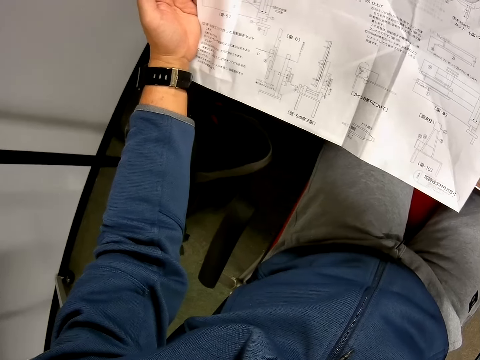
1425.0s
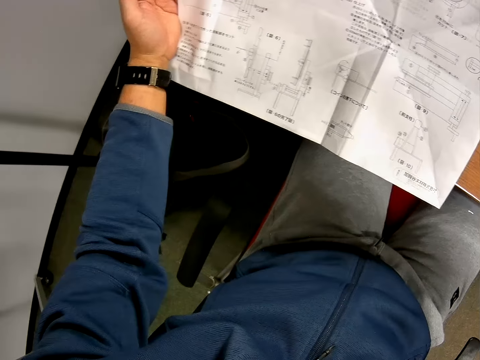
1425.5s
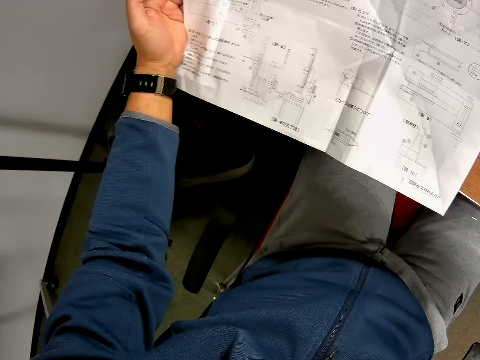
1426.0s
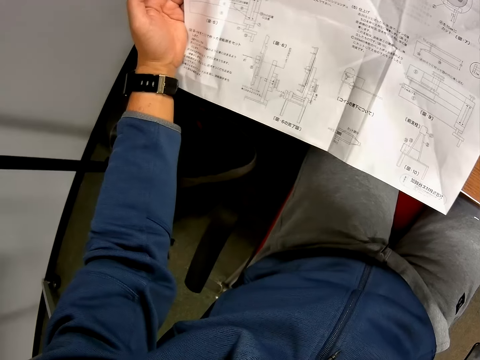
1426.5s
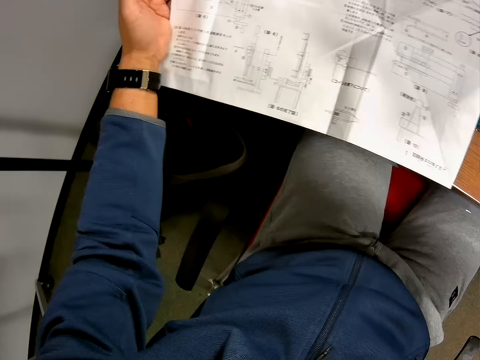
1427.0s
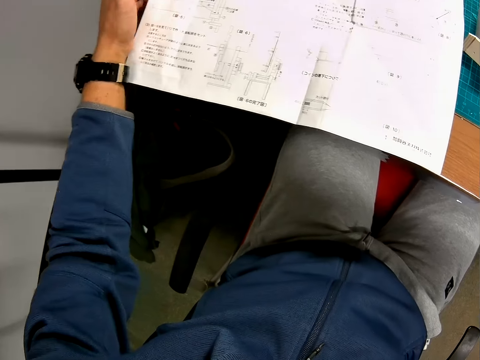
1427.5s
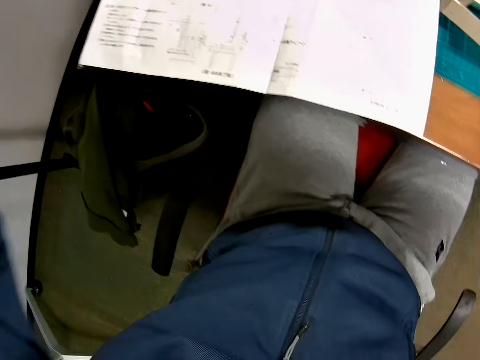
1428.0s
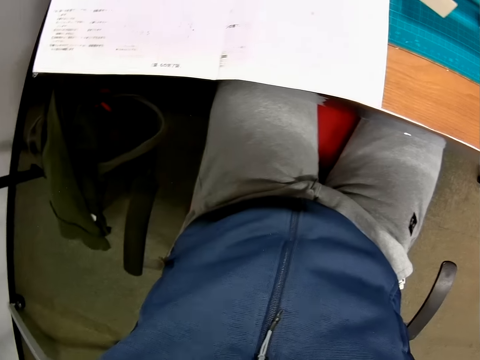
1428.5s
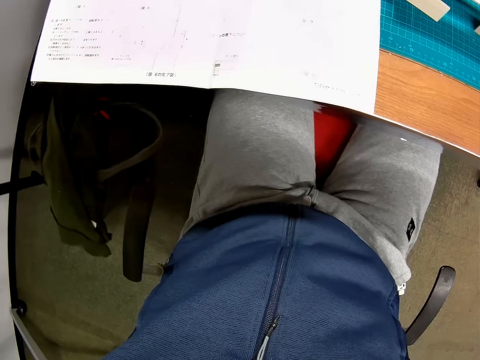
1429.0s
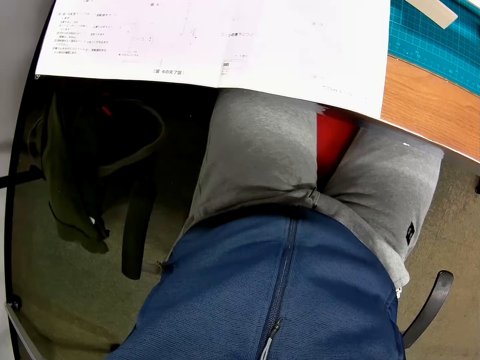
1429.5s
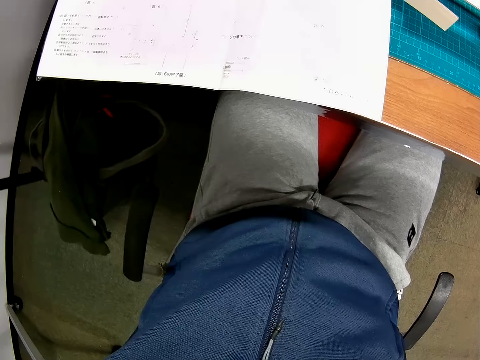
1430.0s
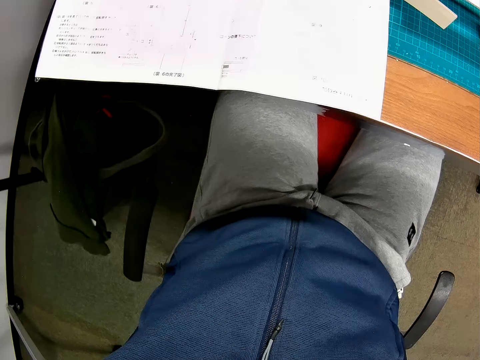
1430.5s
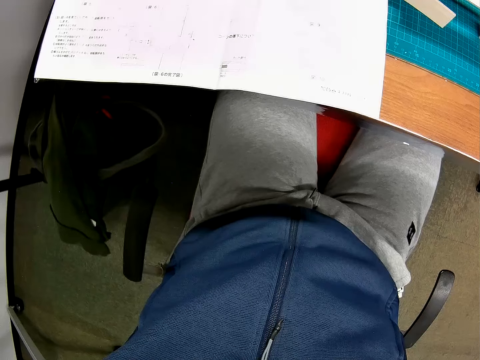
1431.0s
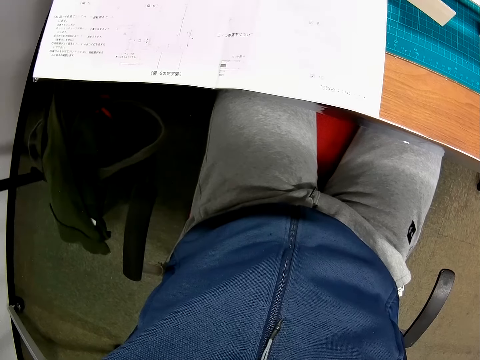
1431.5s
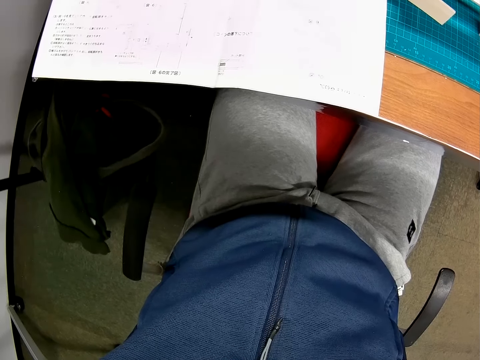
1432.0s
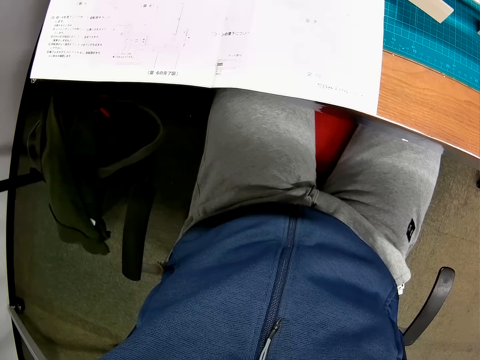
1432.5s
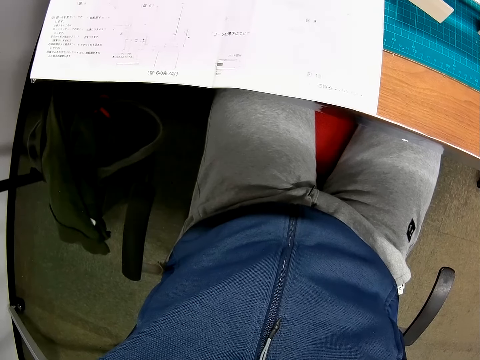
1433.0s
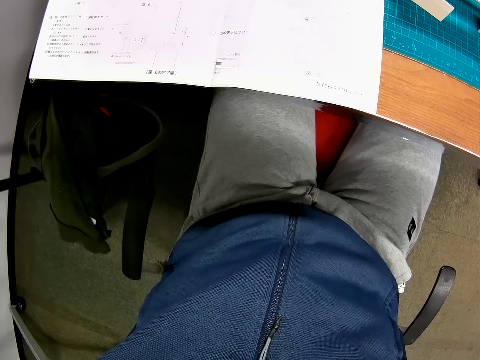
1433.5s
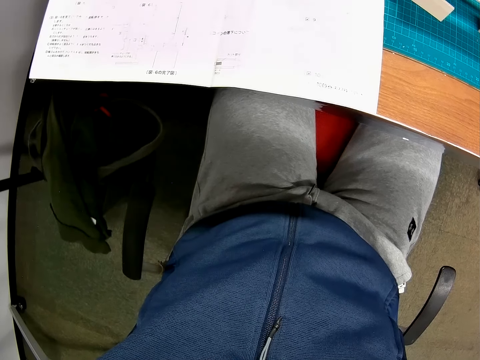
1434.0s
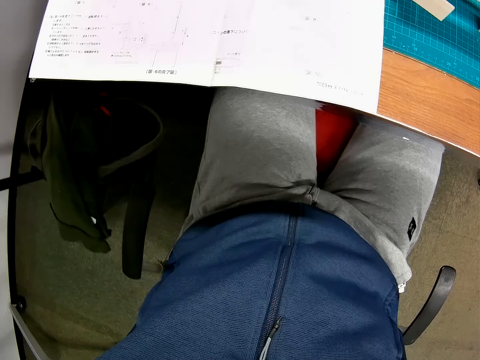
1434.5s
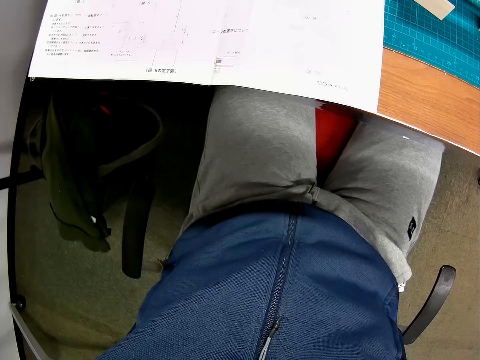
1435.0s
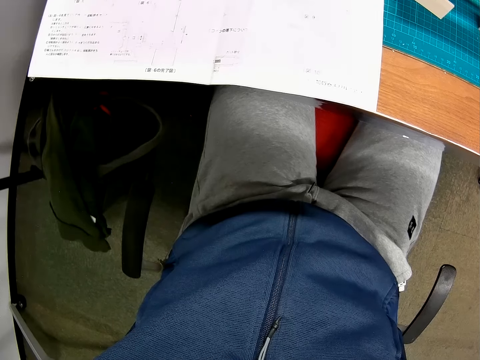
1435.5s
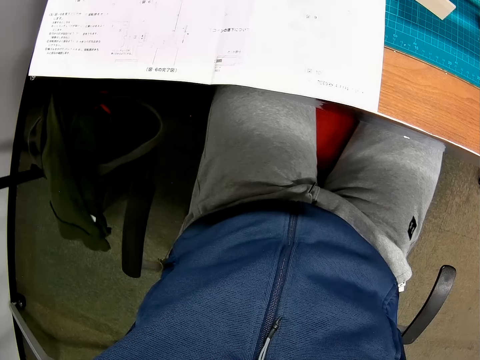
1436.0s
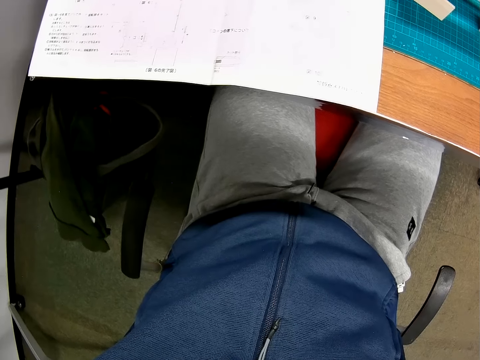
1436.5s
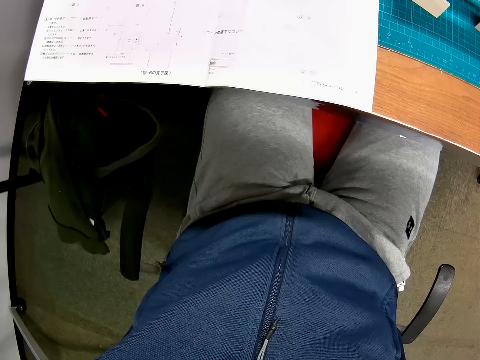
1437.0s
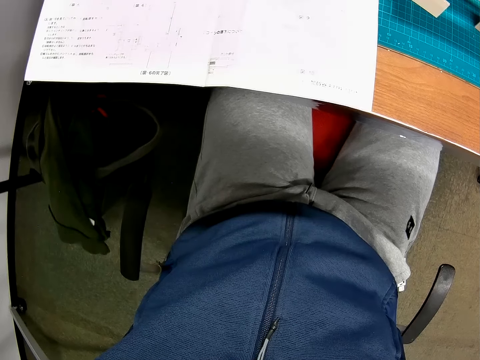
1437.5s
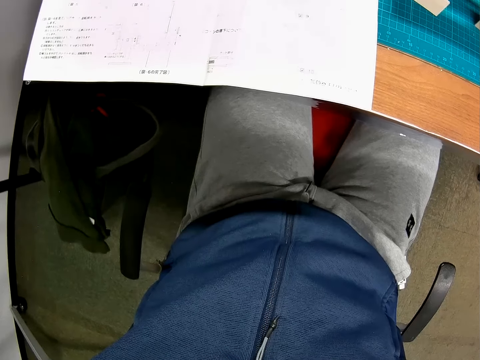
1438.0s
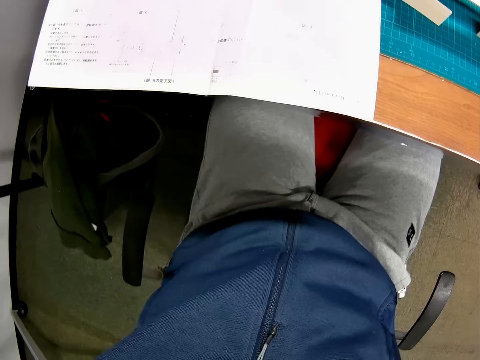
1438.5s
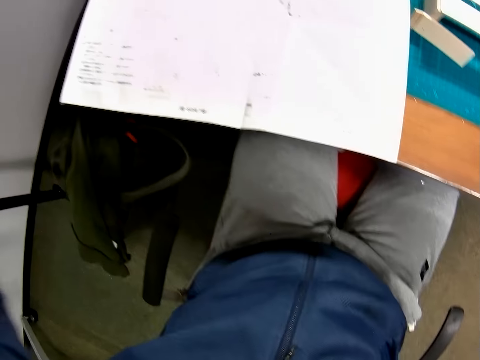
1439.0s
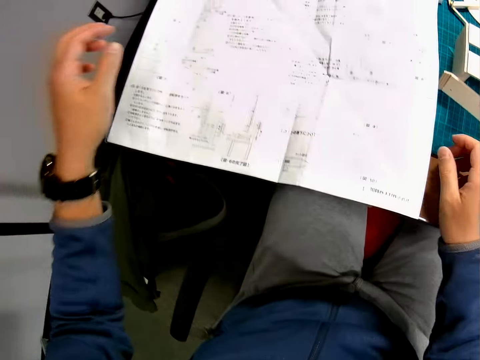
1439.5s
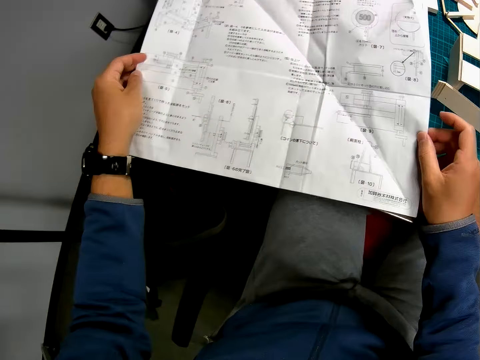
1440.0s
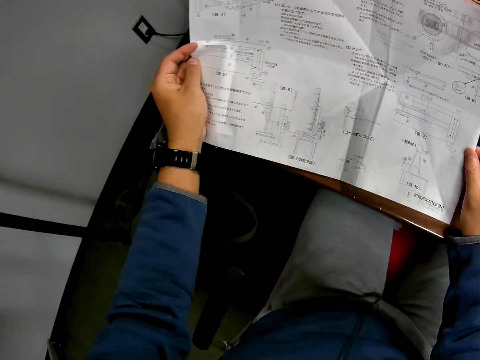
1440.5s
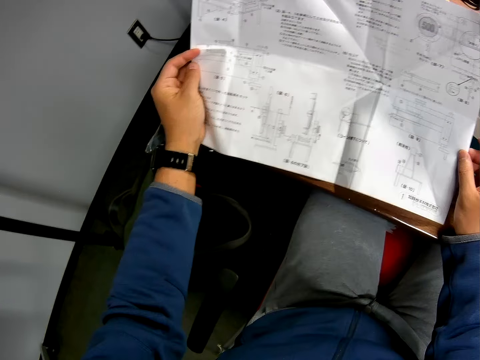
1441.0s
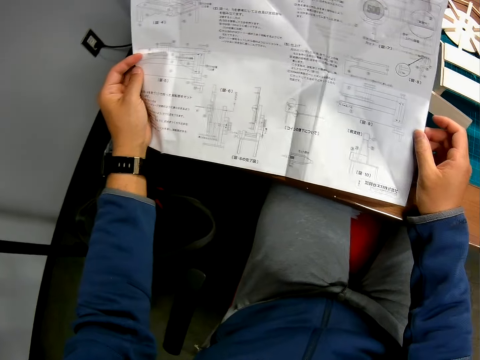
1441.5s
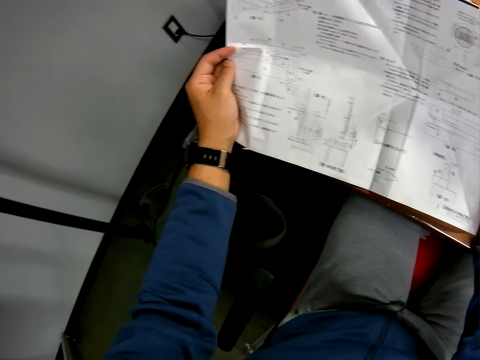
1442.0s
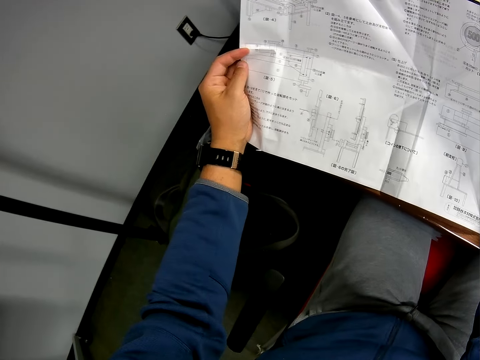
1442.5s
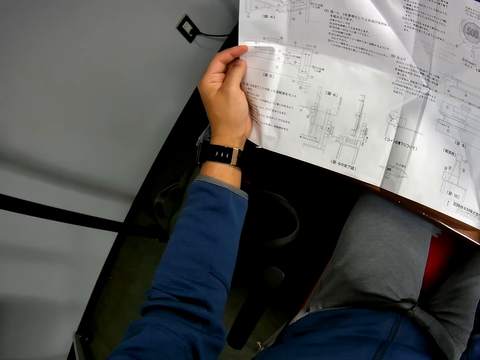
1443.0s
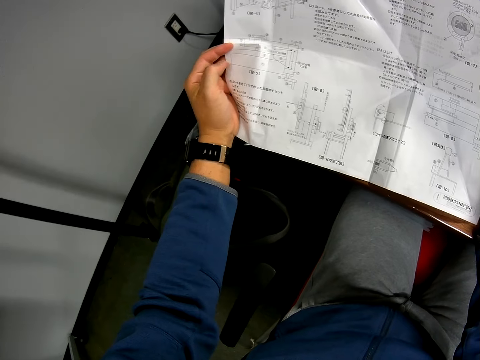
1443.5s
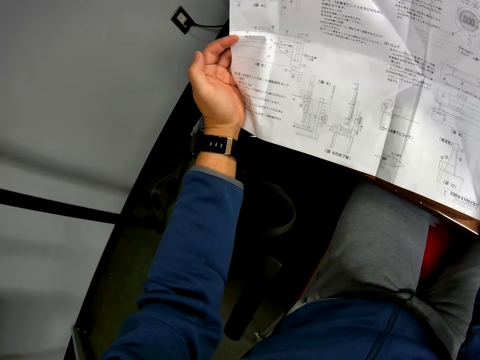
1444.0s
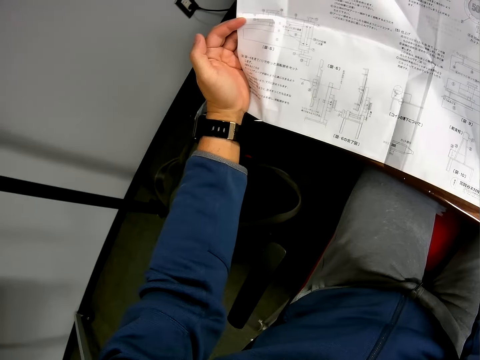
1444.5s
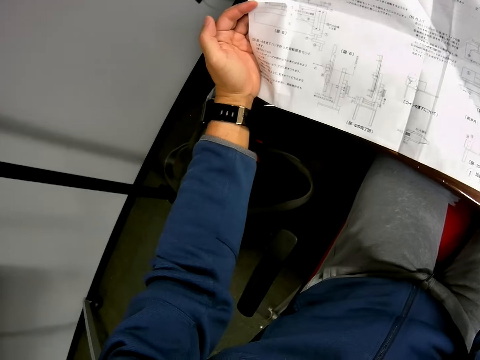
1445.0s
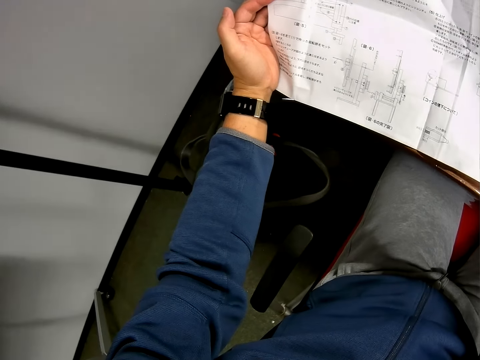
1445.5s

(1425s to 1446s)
The camera wearer holds the manual. They pick up the paper with both hands. They study the paper.

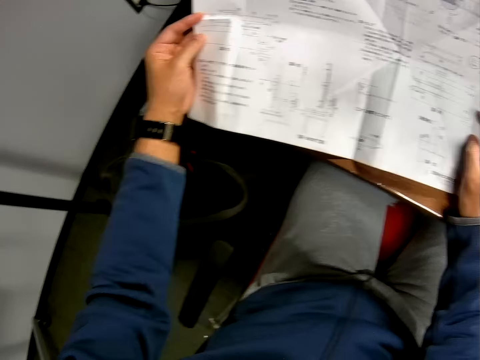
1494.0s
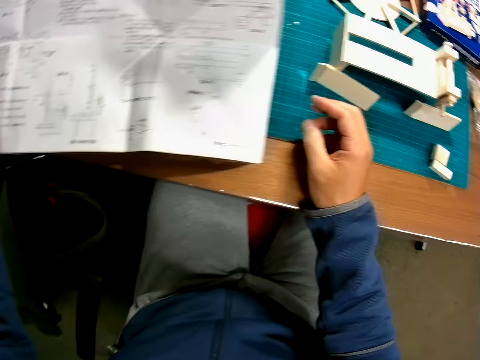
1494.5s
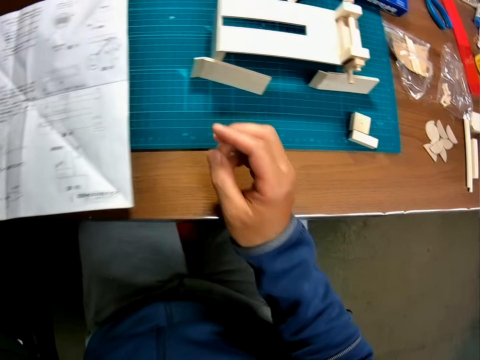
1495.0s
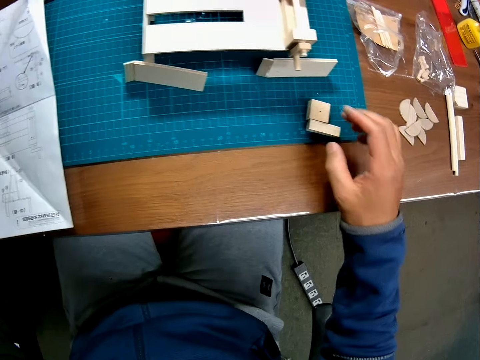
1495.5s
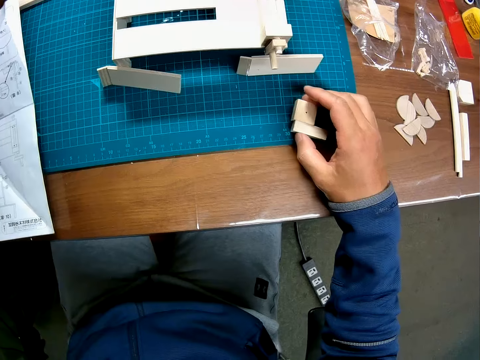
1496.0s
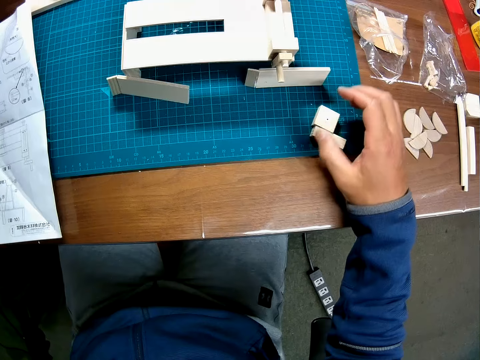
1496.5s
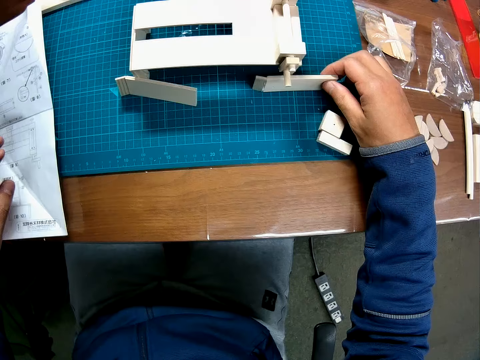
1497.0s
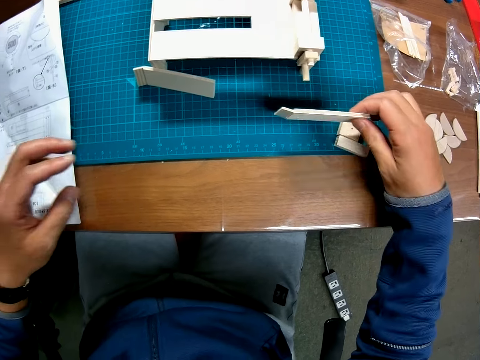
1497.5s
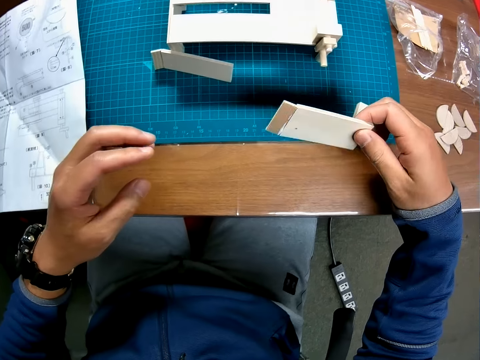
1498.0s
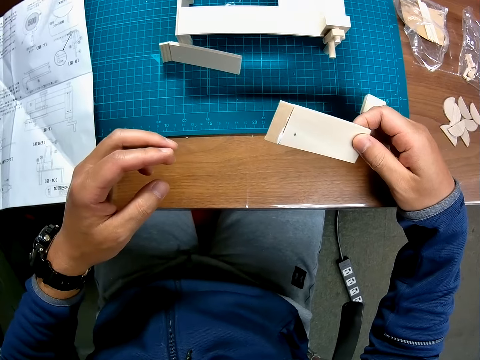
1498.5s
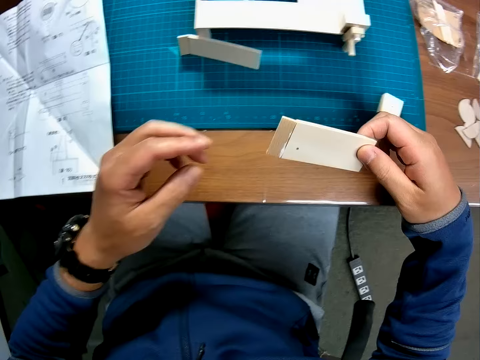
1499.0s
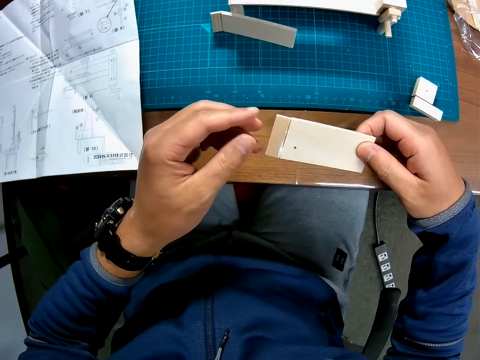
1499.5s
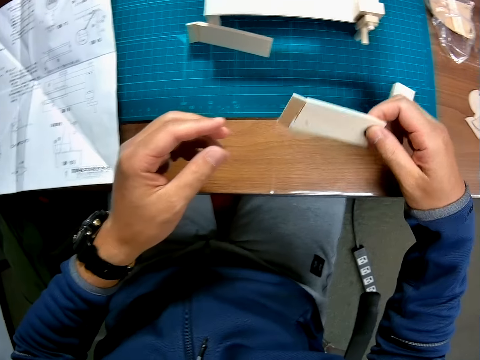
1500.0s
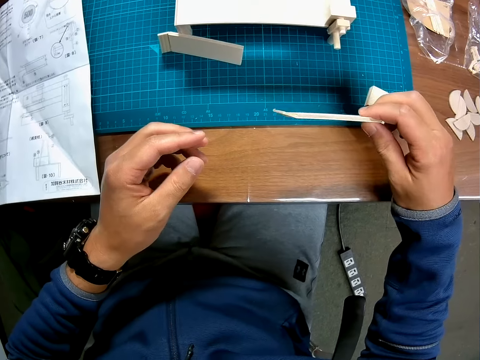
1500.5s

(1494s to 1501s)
The camera wearer picks up the craft materials. They move the craft materials. They pick up wood from the table. They check the craft material.
